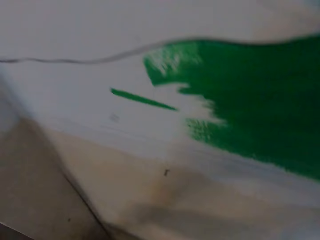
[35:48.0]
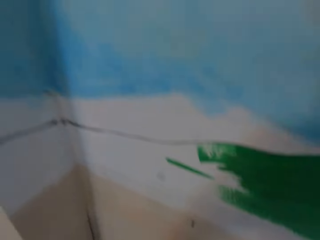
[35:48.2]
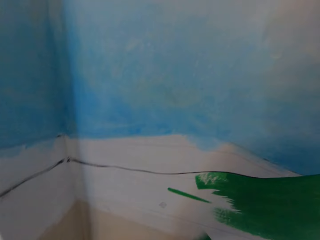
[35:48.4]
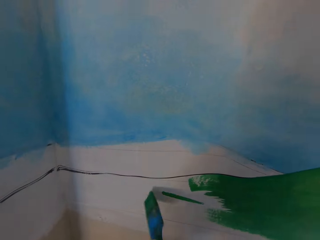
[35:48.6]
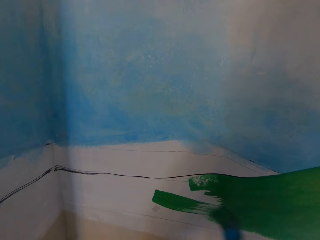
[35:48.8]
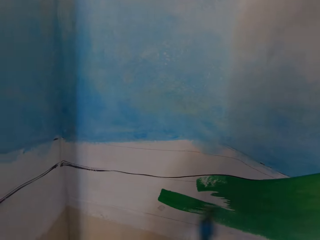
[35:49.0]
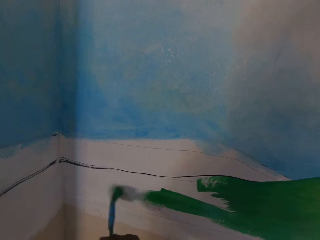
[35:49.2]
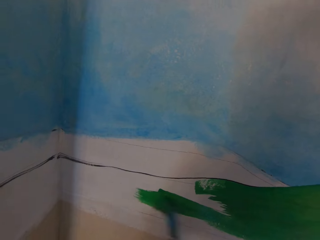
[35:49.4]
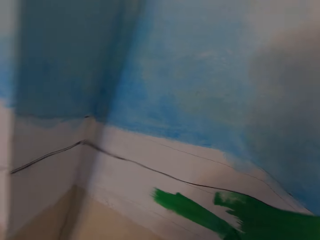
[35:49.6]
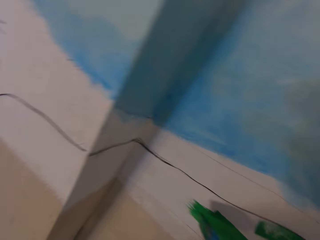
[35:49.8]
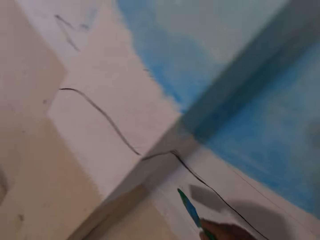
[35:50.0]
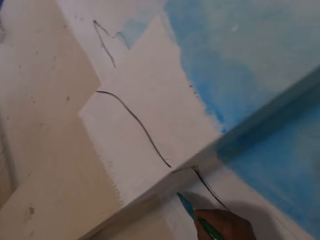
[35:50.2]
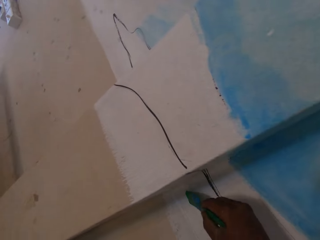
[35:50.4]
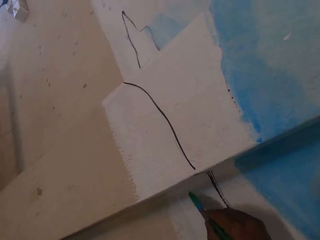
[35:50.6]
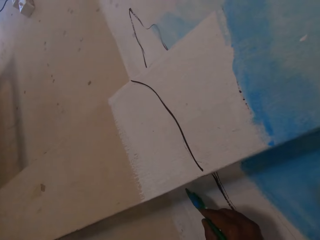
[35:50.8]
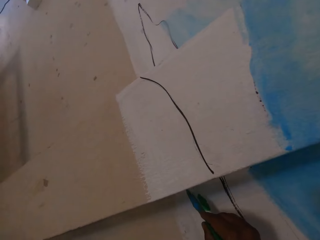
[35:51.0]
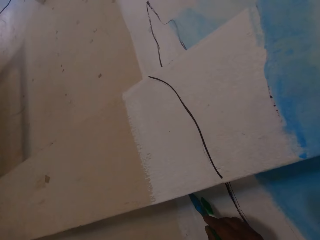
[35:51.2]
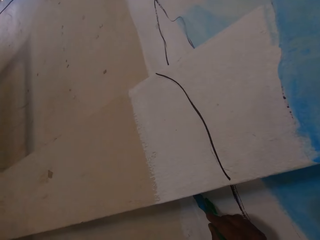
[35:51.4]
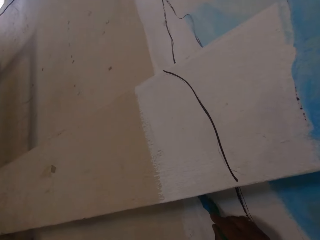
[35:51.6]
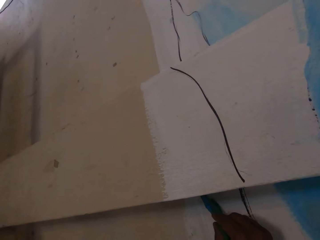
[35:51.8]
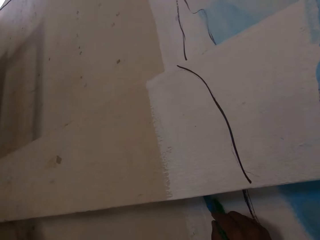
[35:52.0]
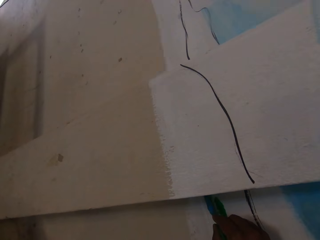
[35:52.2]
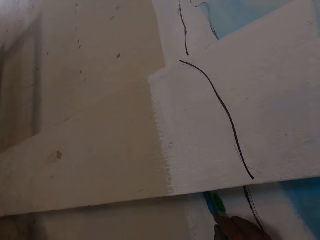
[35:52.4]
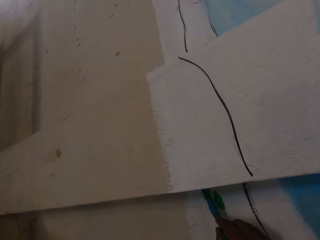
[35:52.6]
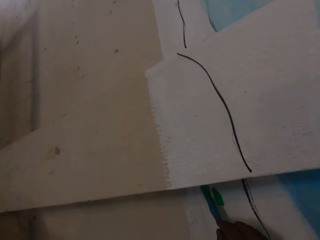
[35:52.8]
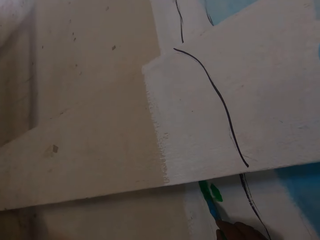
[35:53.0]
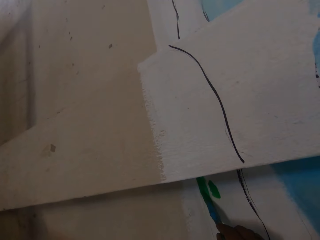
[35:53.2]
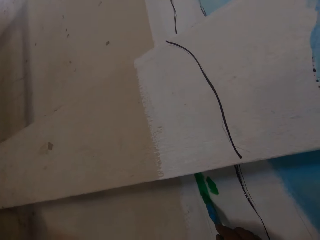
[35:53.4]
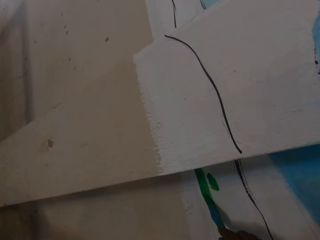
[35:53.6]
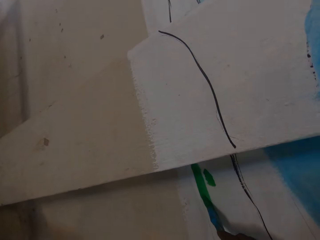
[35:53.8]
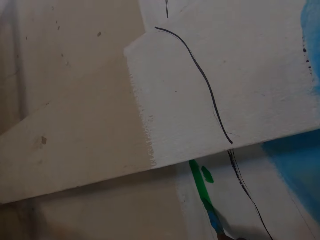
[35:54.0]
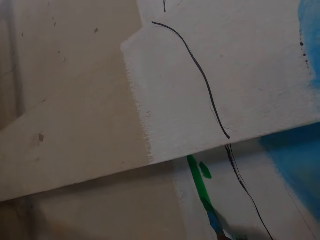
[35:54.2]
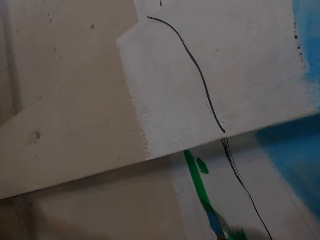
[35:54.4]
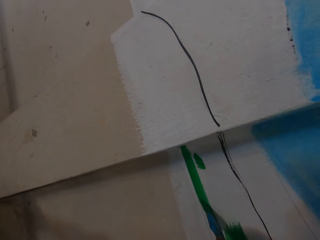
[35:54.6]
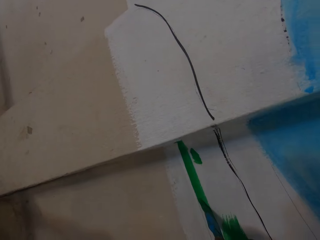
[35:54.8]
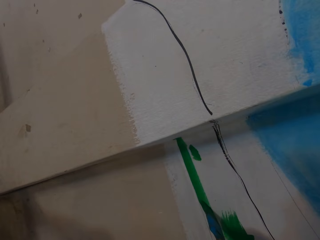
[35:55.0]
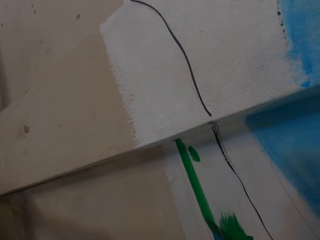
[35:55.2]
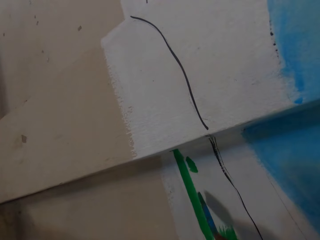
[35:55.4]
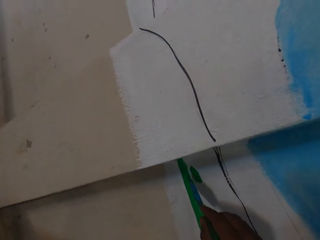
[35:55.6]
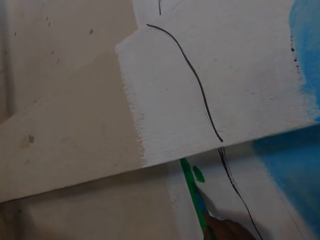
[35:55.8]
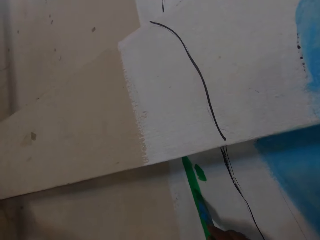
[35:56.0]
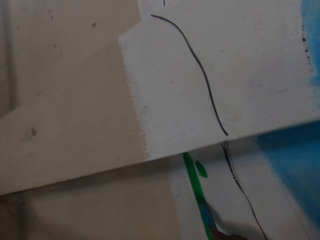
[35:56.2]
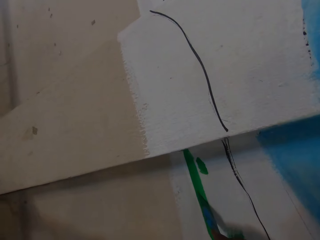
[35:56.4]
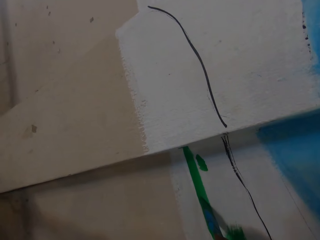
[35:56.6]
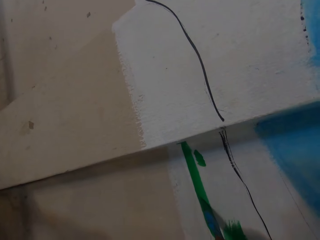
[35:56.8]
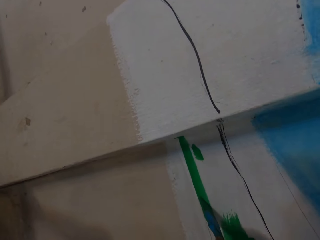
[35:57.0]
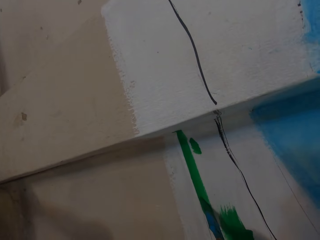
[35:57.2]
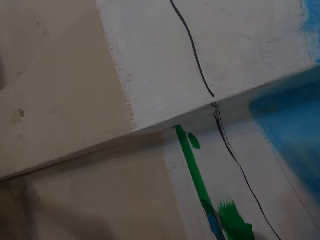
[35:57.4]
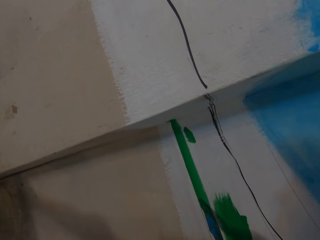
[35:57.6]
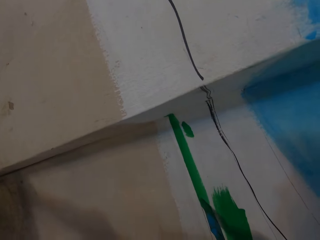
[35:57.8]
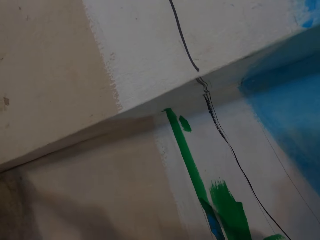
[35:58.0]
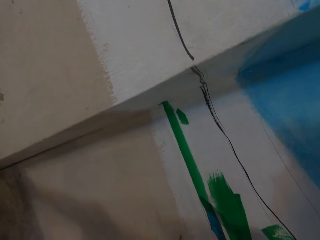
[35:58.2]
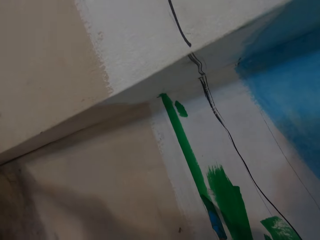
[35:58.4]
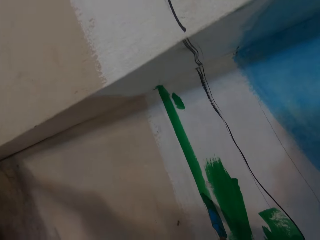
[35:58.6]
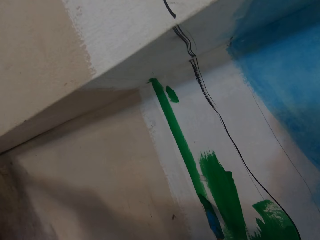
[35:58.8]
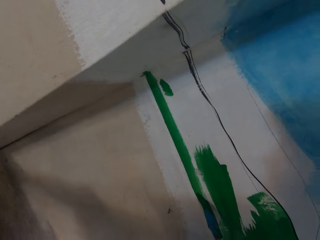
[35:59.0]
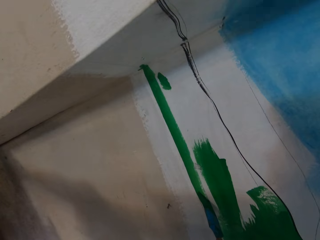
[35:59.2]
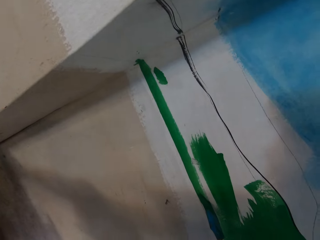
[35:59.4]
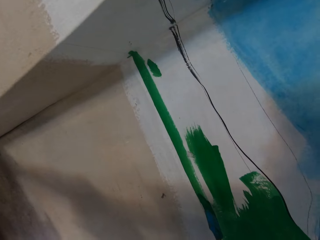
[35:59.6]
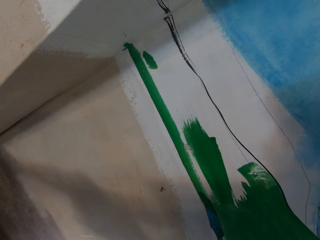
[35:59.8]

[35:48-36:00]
The camera wearer removes excess paint from the paint brush. He paints the wall with the paint brush in his right hand.

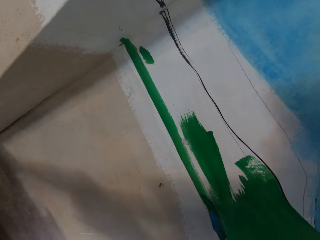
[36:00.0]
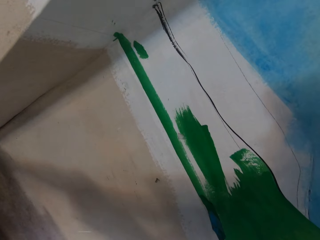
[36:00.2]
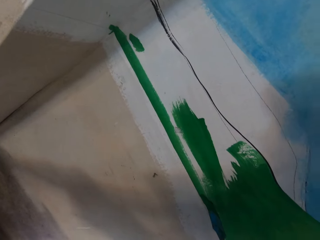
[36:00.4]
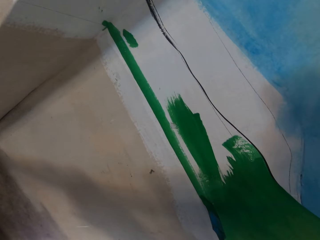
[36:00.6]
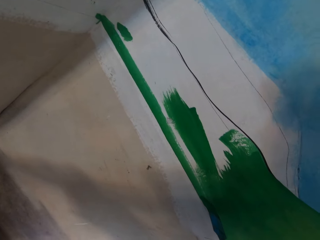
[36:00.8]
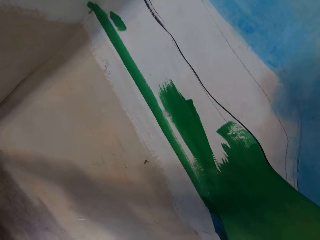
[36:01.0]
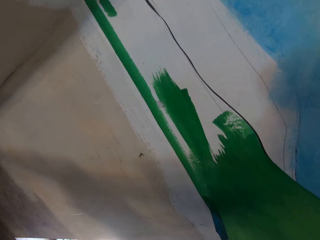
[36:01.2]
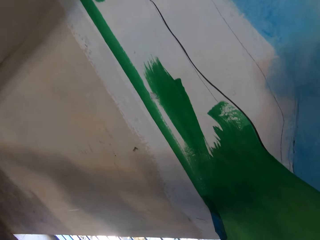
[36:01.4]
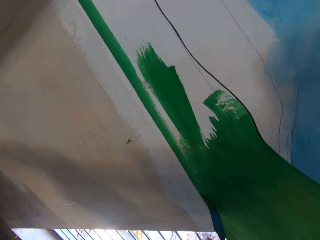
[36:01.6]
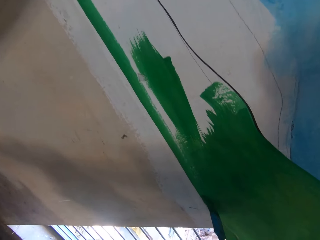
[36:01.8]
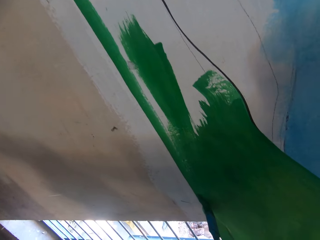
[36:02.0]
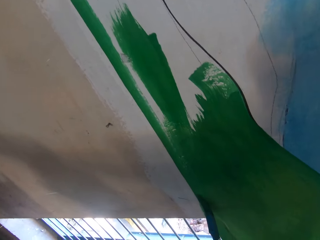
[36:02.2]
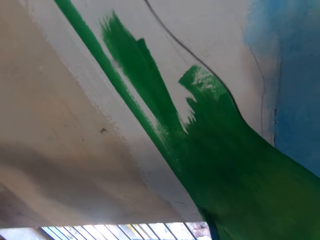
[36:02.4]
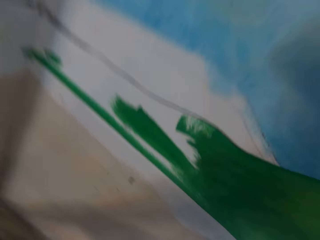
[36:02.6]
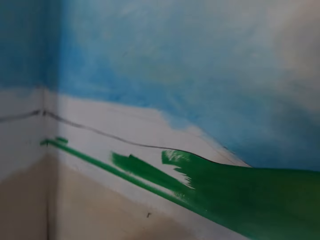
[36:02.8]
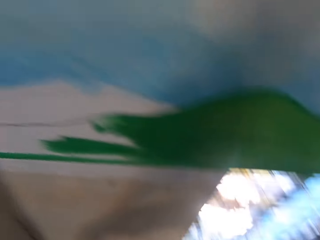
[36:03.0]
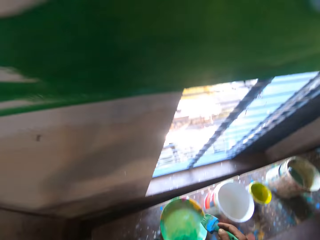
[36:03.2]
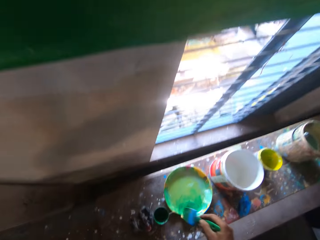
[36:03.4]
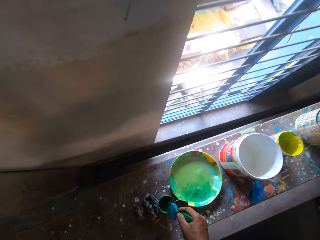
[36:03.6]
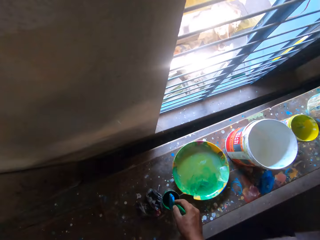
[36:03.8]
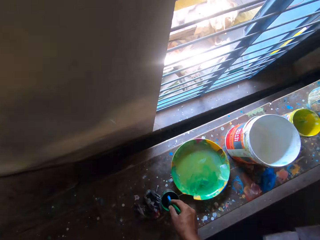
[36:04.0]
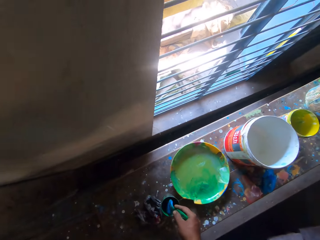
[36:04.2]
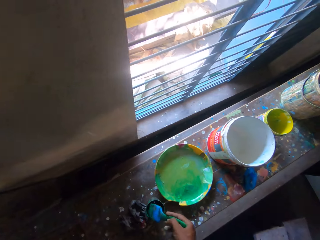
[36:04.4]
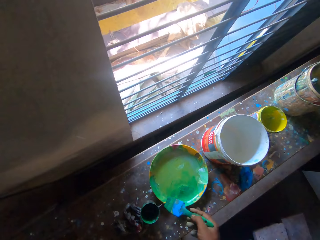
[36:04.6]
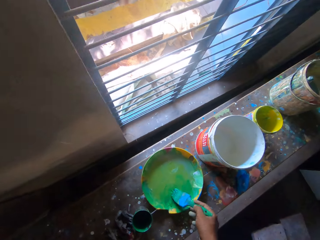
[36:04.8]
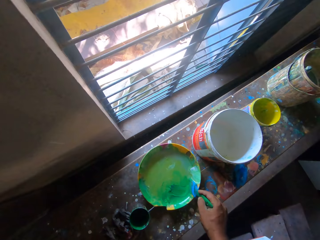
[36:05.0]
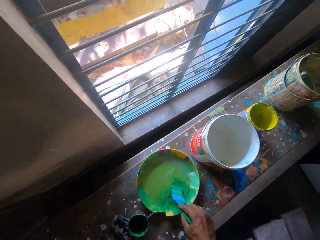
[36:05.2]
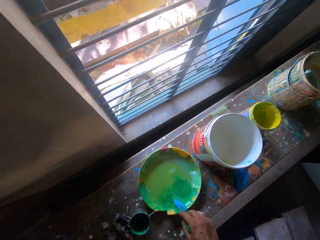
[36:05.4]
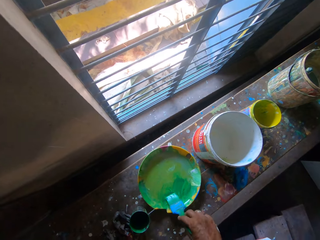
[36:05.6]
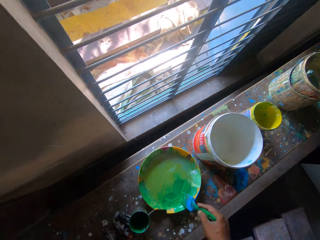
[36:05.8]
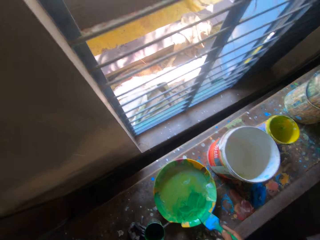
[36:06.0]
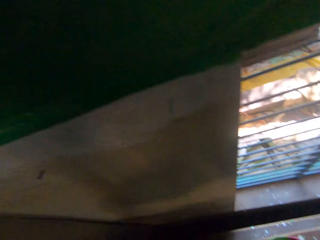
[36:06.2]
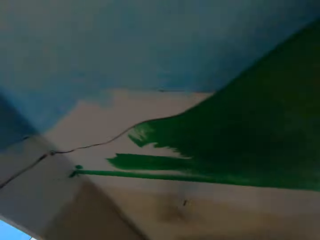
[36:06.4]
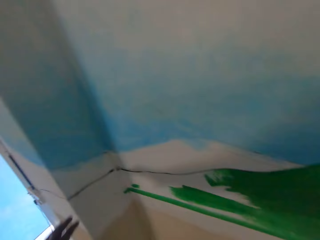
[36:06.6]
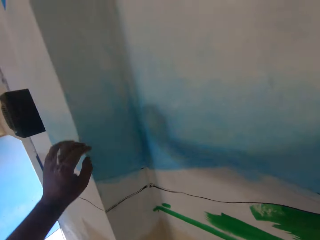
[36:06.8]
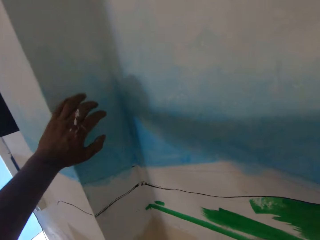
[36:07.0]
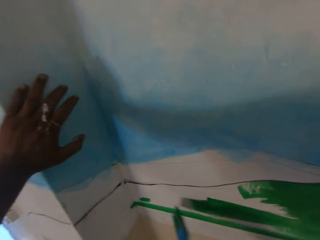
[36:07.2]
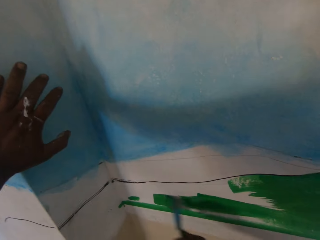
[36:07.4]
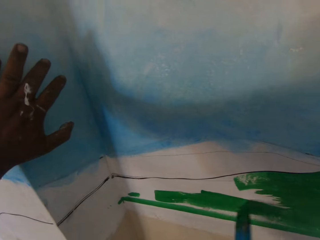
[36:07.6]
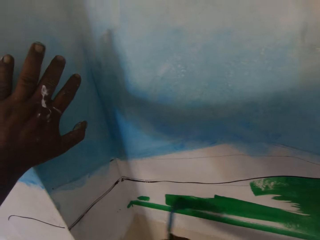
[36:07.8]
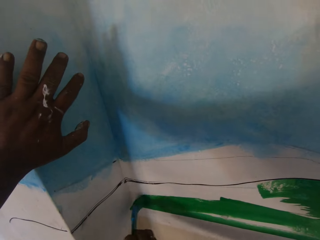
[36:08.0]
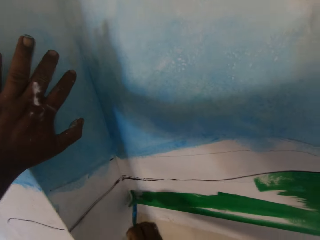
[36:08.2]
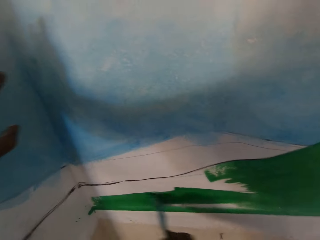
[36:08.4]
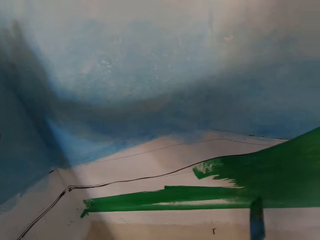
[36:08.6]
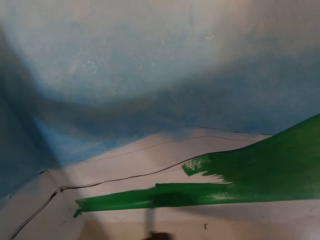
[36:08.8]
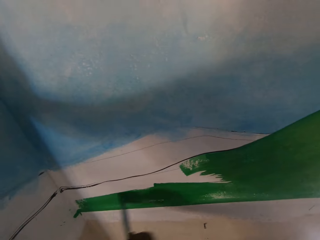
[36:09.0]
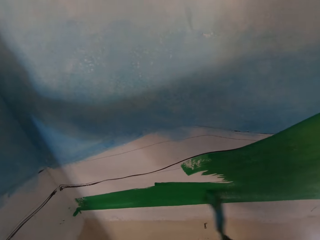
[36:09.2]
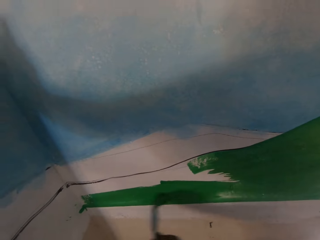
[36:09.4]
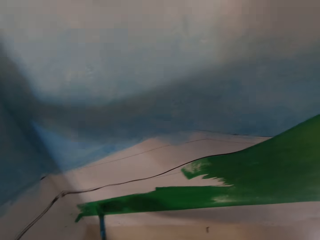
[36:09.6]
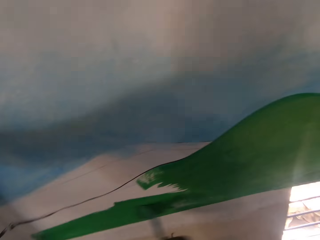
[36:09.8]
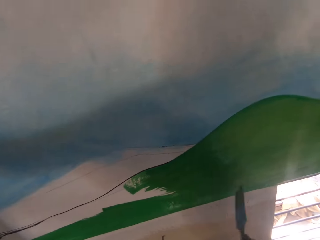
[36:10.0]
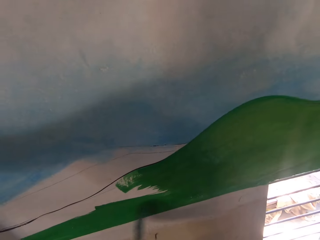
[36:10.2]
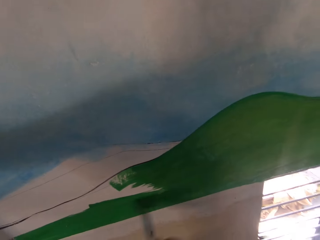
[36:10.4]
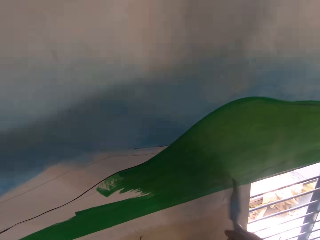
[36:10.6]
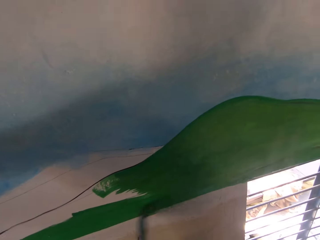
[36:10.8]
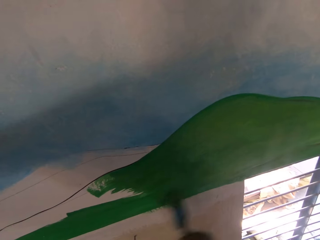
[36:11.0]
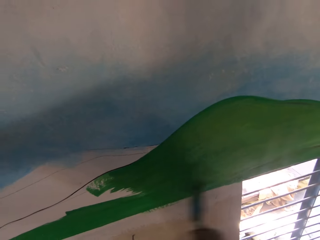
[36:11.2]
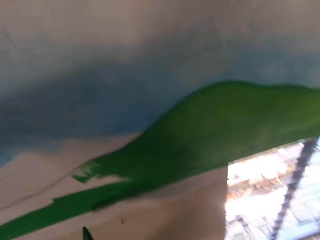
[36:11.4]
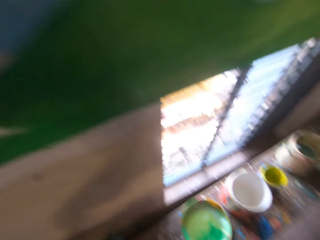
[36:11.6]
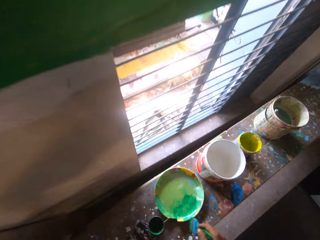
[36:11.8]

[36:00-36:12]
The camera wearer dips the paint brush in his right hand in the tin of paint on the bench. He dips the paint brush in his right hand in the bowl of paint on the bench. He removes excess paint from the paint brush. He touches the wall with his left hand. He paints the wall with the paint brush in his right hand.
